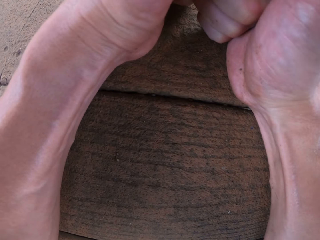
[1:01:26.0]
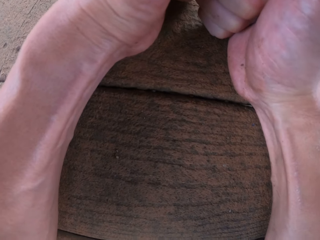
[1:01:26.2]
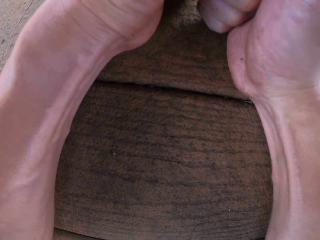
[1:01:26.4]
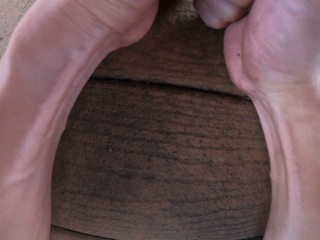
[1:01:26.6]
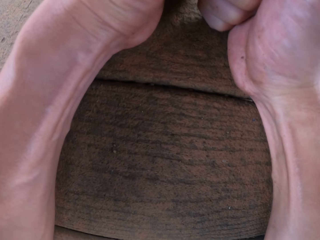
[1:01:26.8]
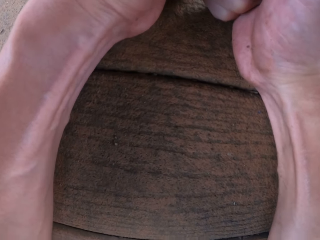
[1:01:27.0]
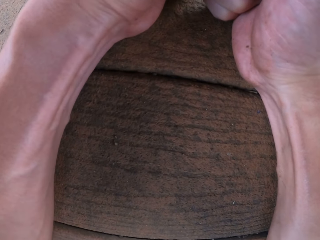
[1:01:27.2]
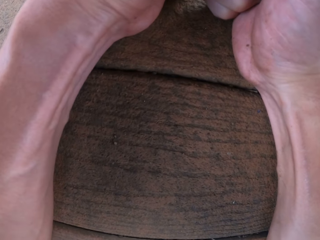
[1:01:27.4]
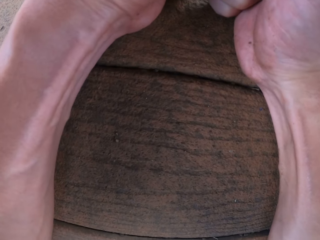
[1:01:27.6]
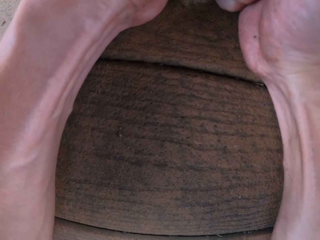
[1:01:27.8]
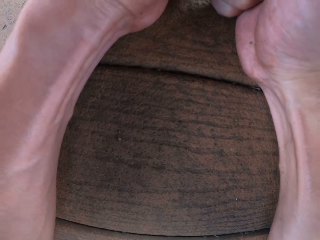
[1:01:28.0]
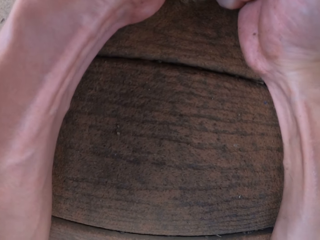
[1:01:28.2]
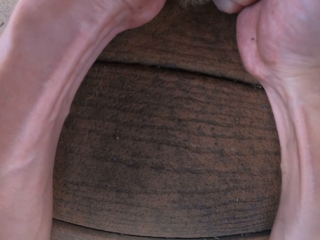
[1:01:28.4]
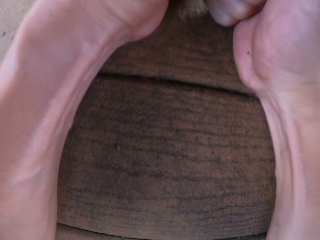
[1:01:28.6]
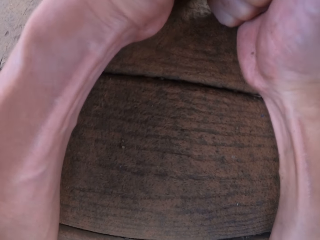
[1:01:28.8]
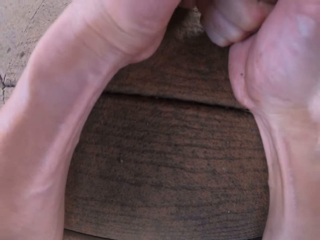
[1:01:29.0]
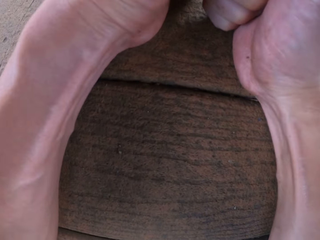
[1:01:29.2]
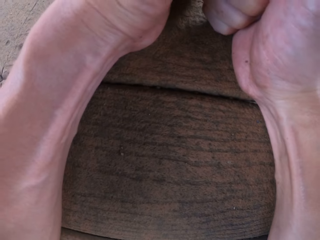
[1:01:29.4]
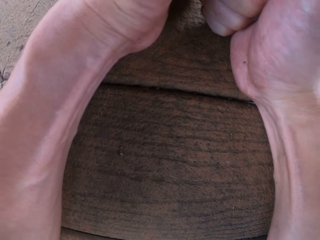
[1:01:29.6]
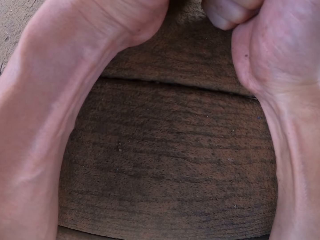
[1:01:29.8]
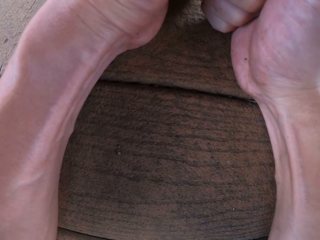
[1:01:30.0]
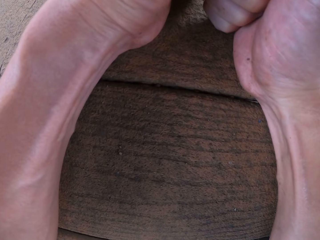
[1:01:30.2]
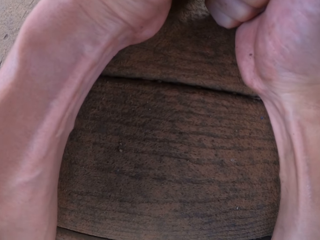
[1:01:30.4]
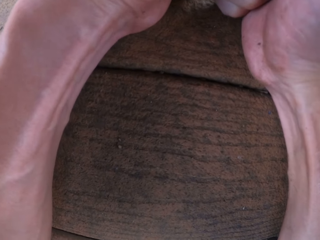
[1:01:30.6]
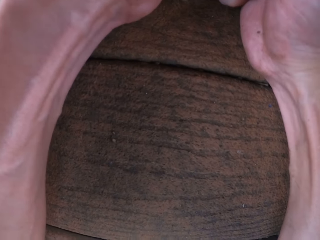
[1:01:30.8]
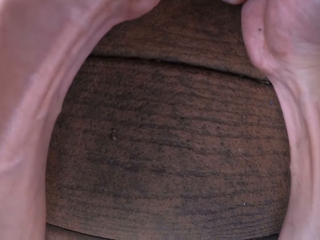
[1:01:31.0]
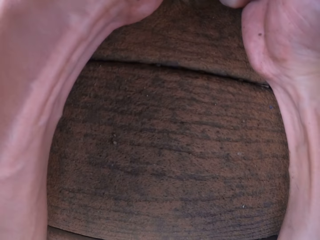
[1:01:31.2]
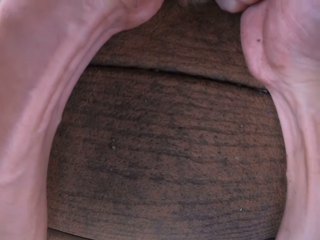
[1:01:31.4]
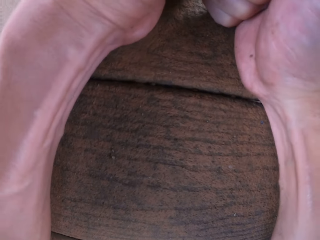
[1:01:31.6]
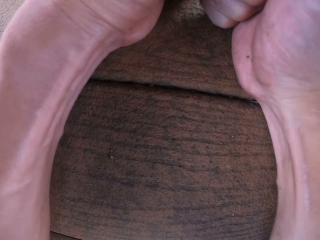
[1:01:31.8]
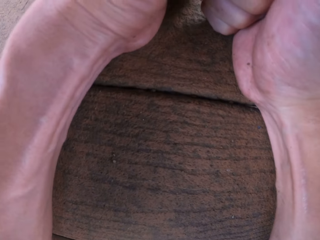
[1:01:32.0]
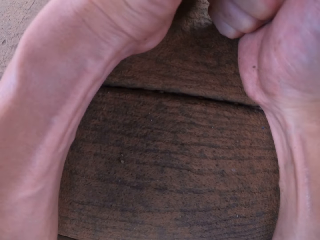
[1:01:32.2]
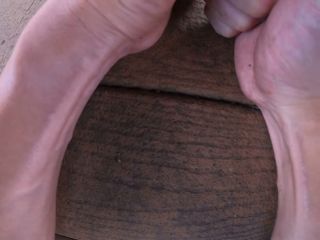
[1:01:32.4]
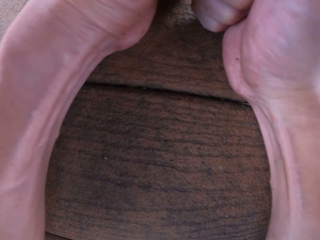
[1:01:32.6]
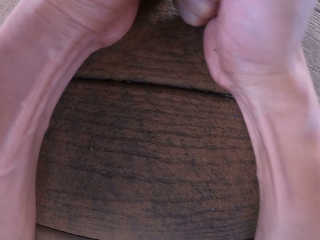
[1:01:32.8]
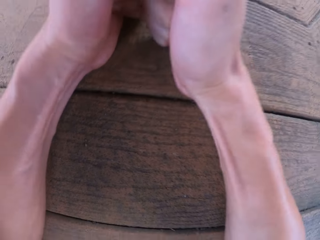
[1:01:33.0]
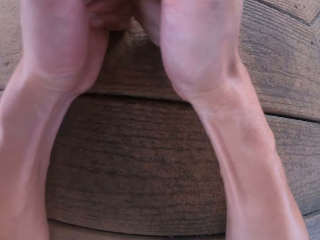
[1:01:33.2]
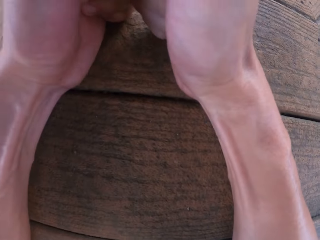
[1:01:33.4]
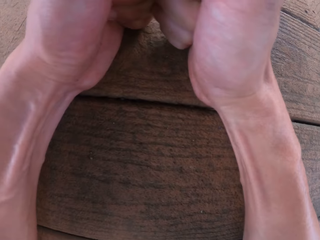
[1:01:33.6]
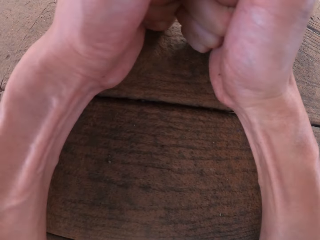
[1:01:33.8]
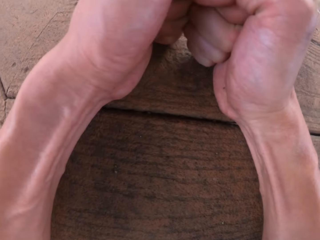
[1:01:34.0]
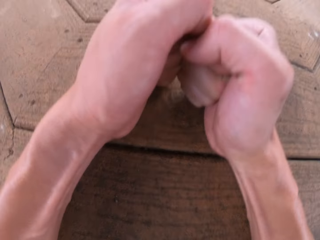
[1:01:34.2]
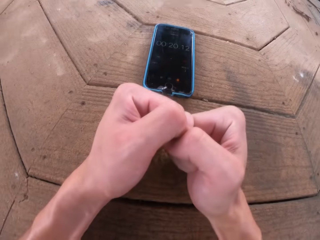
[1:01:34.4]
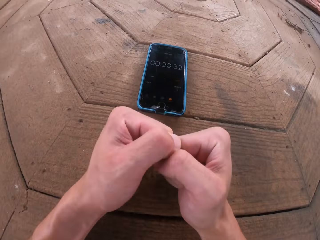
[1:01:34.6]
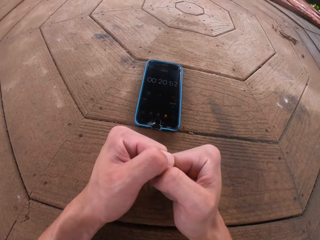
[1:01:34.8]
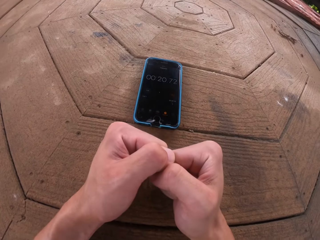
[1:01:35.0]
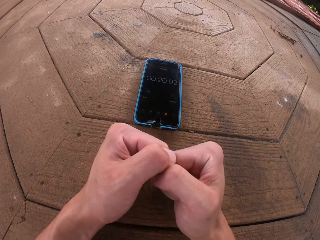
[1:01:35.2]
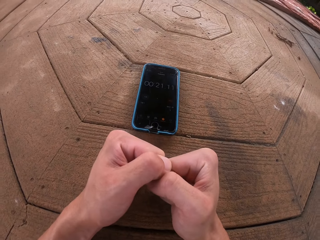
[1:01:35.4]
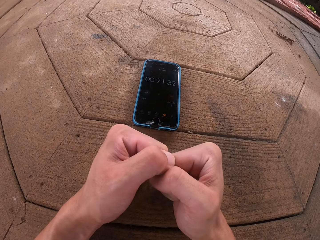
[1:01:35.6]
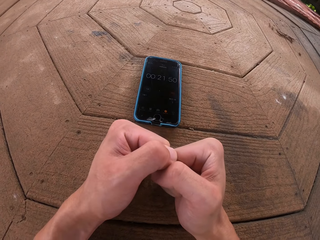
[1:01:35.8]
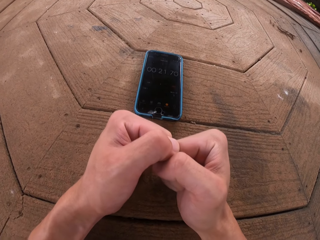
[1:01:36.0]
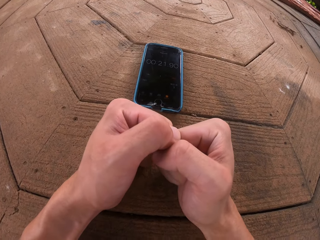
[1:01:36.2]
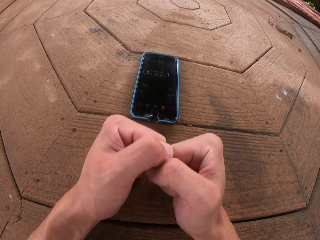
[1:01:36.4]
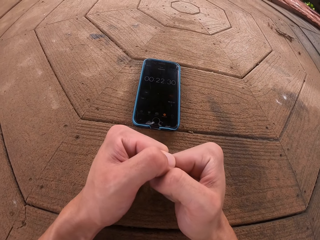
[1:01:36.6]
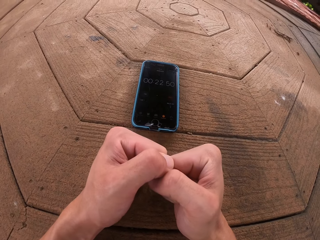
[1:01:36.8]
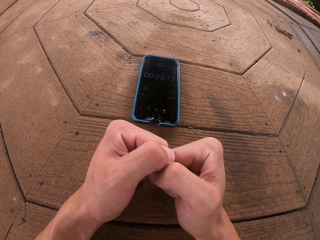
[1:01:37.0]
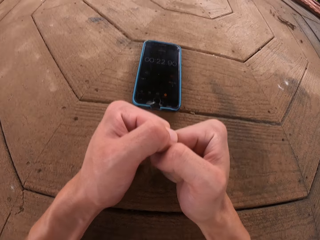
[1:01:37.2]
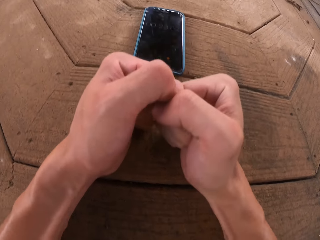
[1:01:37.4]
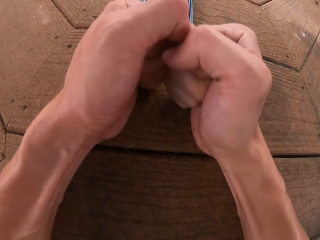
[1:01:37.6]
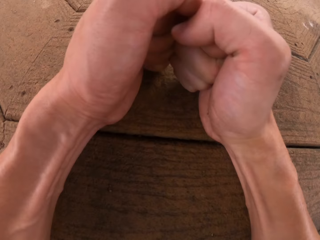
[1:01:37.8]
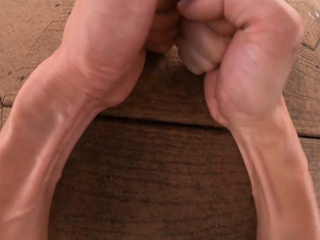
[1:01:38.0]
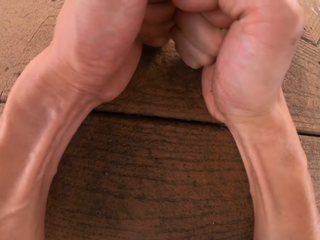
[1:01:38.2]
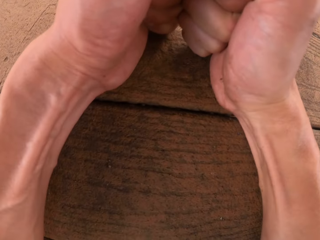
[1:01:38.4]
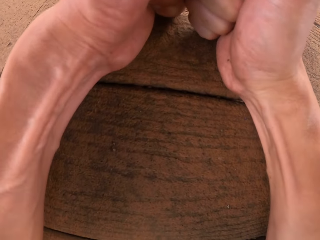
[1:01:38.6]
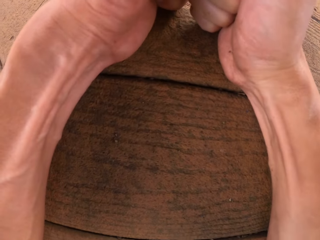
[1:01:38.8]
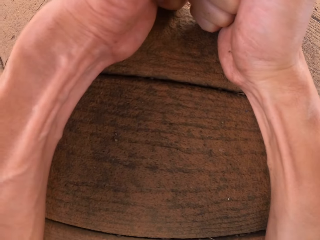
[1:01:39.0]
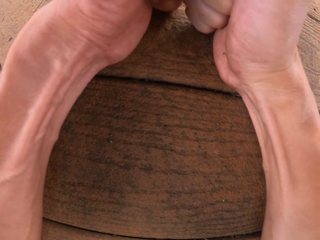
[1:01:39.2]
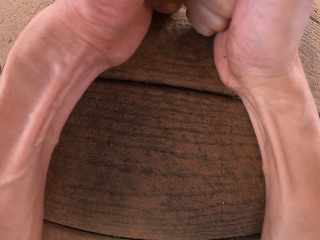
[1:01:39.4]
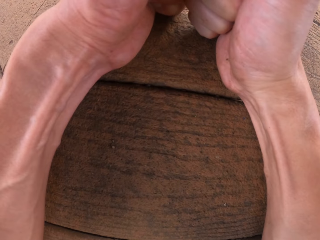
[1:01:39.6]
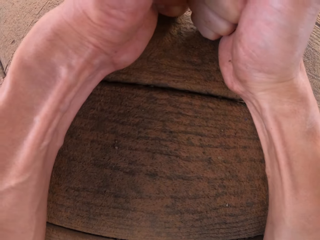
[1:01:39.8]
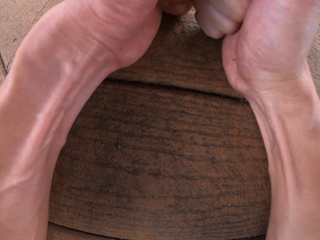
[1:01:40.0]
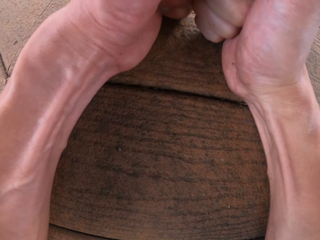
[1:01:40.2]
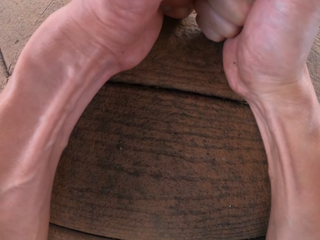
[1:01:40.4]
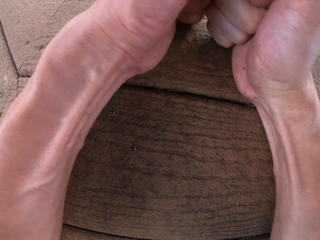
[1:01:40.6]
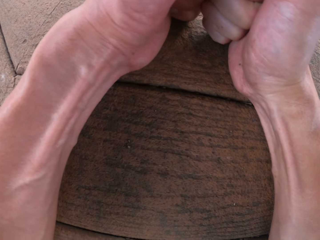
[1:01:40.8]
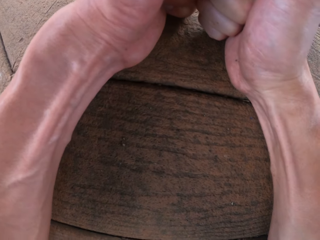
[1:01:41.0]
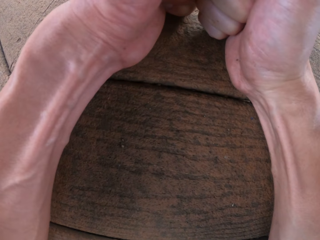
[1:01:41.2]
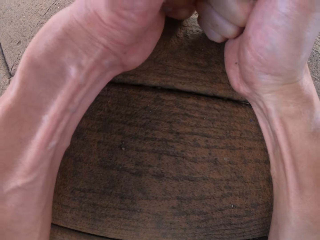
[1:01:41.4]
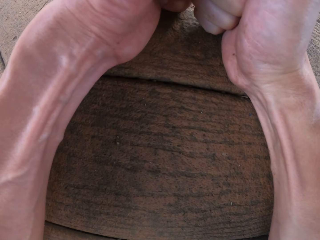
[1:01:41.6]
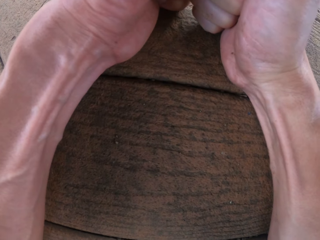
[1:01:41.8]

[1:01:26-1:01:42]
The camera wearer looks at the phone. They plank on the floor.

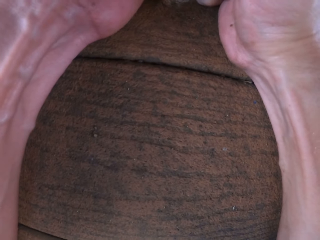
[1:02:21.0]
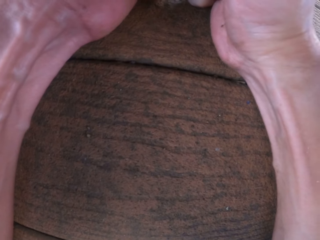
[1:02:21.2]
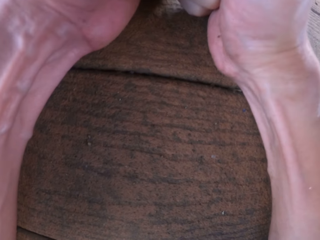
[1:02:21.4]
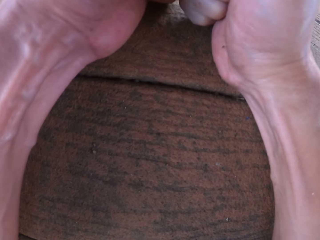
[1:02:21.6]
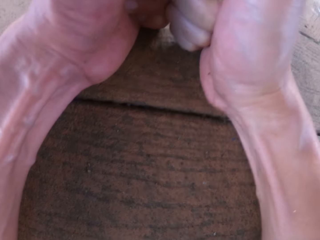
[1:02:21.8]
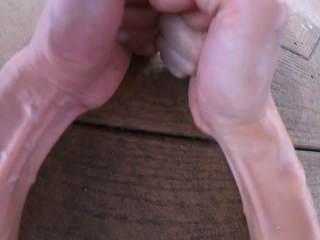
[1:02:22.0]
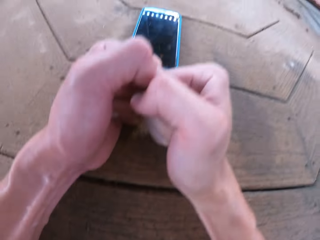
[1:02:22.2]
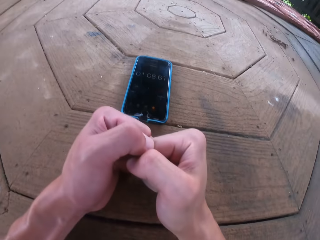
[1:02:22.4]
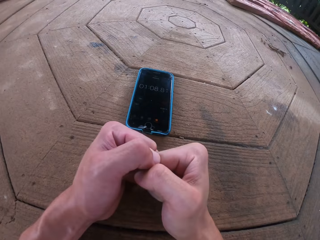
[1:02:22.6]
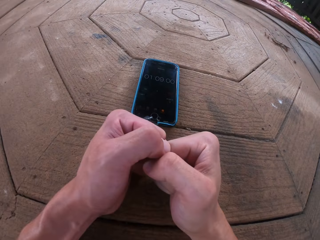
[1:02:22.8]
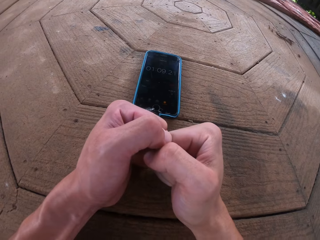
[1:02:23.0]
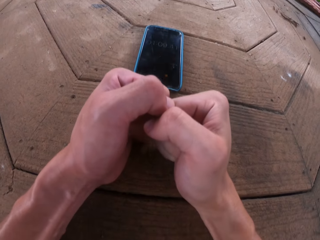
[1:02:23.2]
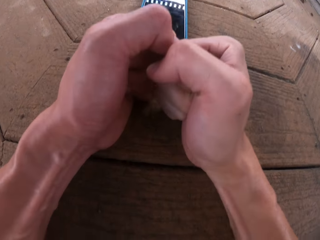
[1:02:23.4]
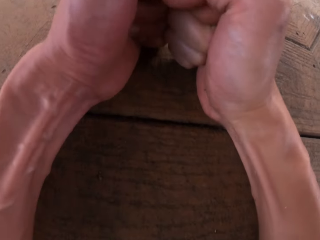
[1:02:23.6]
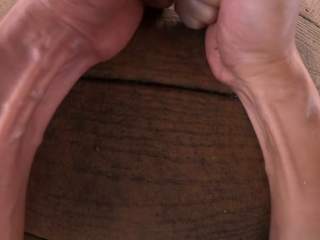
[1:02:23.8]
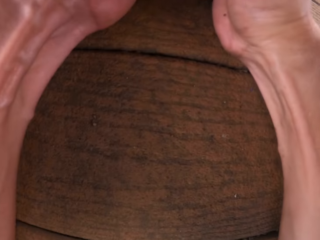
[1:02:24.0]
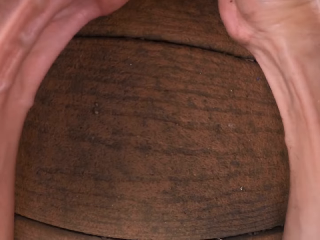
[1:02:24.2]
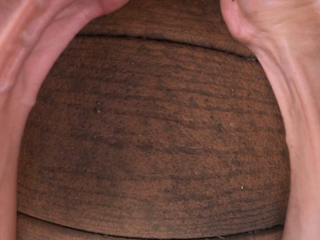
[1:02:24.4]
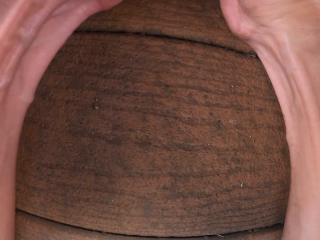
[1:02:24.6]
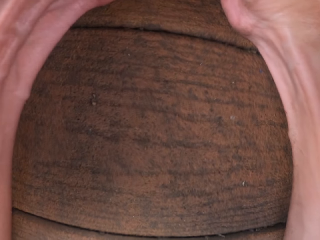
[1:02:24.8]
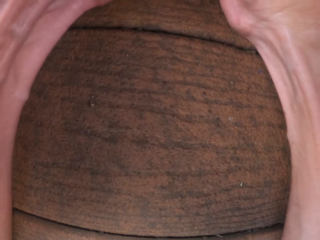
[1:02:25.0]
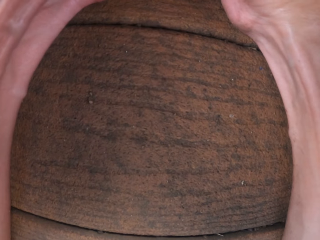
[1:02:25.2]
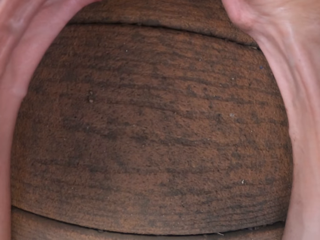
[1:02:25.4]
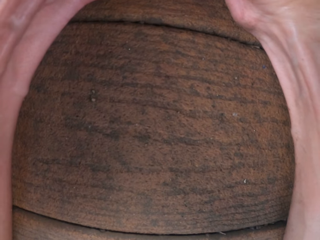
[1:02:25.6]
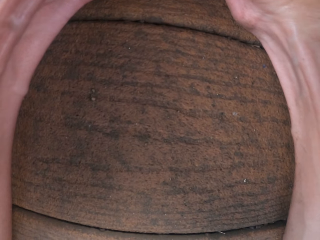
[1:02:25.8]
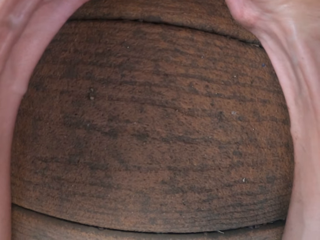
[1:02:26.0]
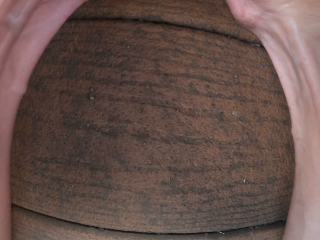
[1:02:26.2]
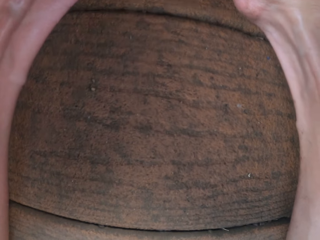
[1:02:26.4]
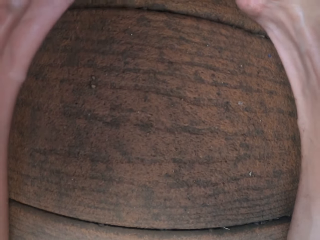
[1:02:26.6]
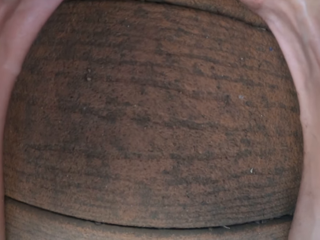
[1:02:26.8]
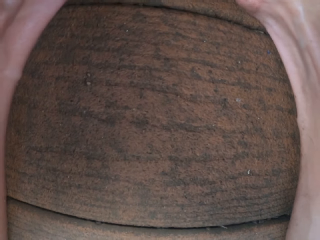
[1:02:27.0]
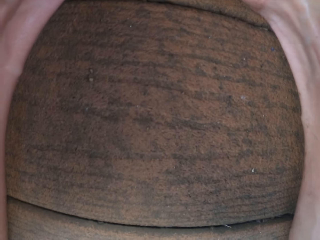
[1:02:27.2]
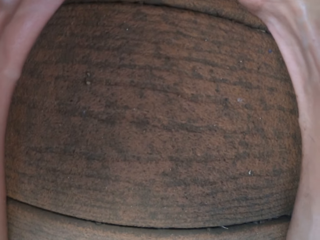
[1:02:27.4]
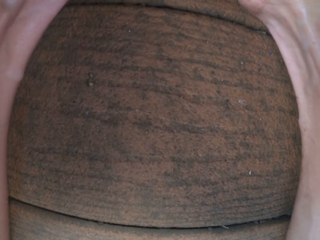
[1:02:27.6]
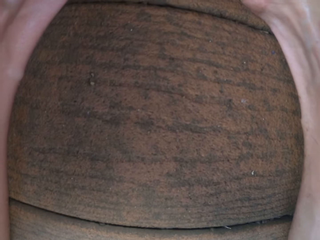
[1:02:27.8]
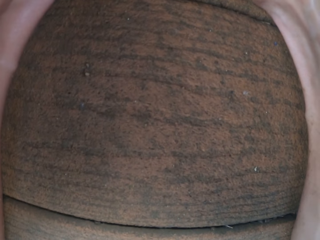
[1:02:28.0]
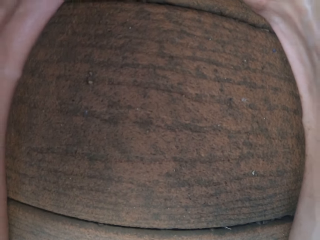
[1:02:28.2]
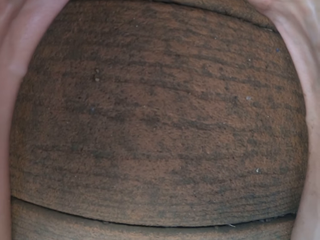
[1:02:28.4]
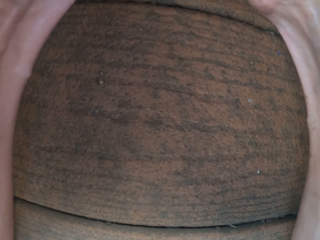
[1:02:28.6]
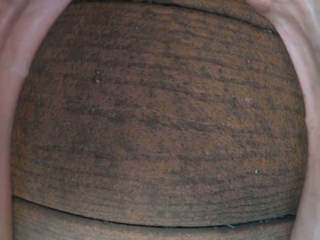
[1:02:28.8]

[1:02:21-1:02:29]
The camera wearer looks at the phone. They plank on the floor.
